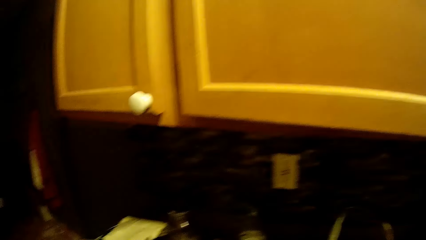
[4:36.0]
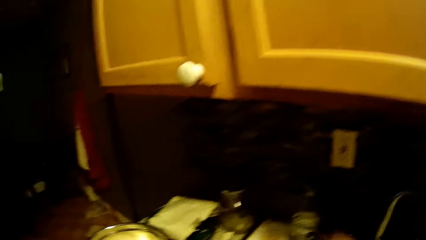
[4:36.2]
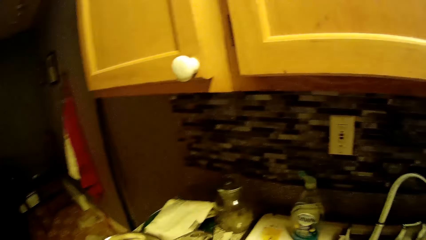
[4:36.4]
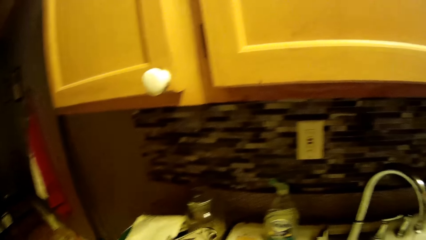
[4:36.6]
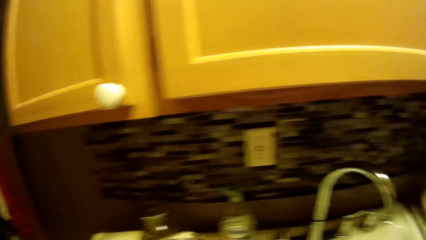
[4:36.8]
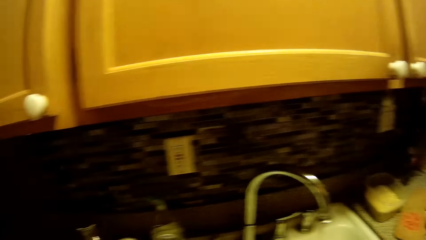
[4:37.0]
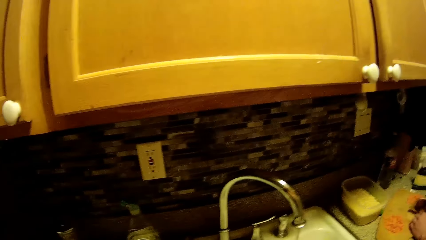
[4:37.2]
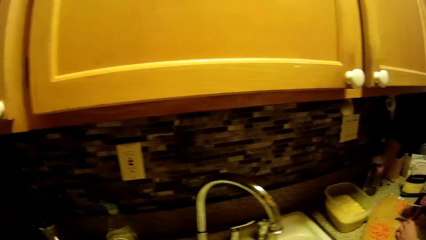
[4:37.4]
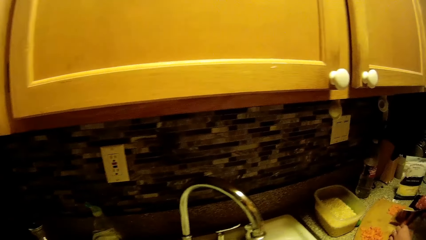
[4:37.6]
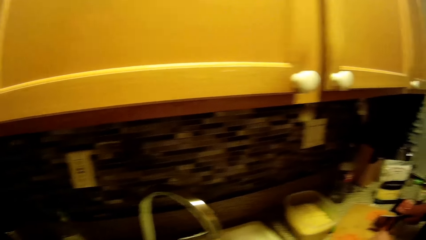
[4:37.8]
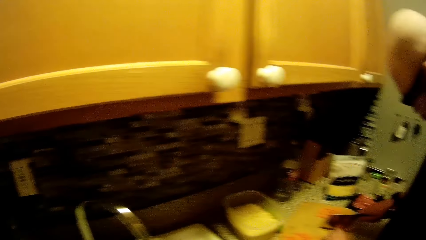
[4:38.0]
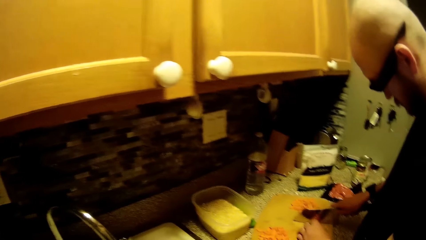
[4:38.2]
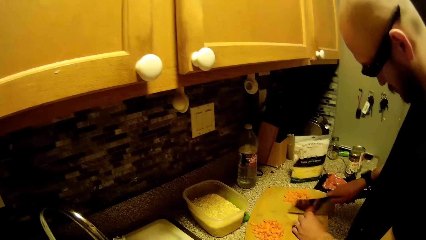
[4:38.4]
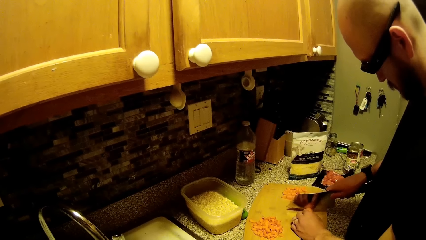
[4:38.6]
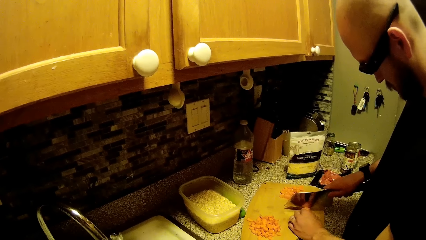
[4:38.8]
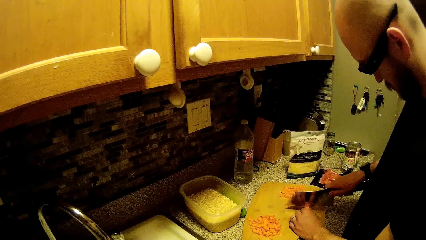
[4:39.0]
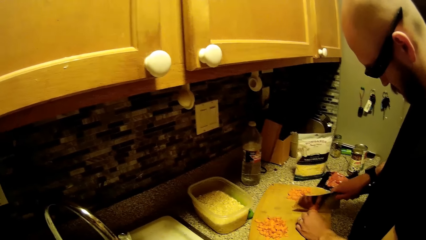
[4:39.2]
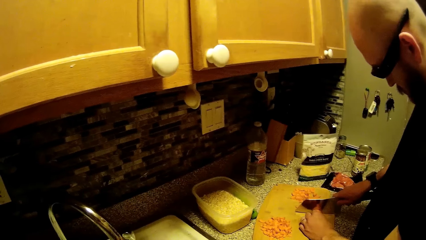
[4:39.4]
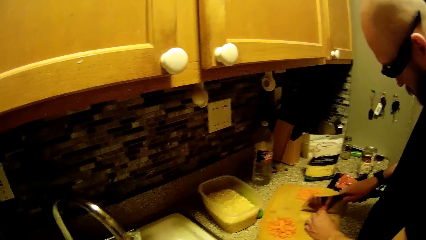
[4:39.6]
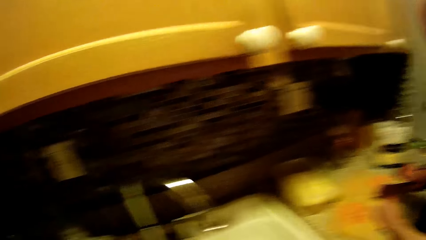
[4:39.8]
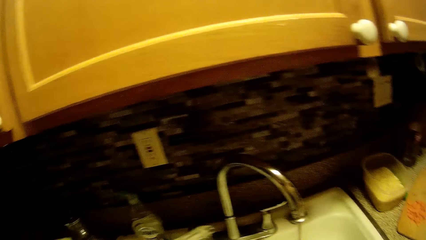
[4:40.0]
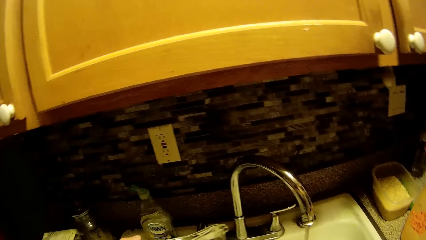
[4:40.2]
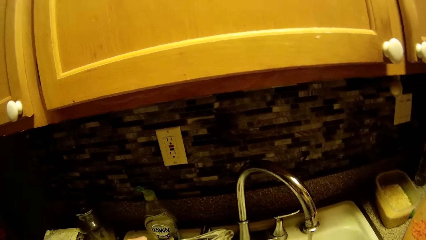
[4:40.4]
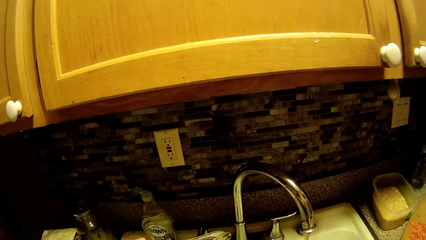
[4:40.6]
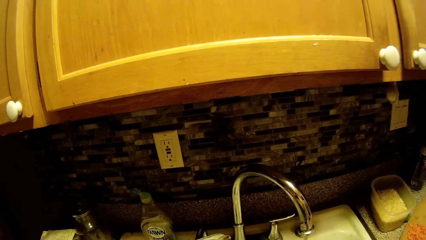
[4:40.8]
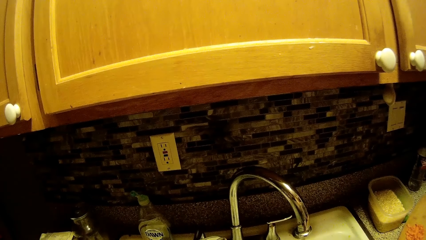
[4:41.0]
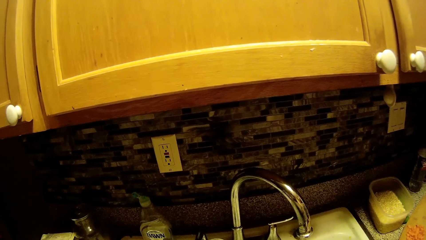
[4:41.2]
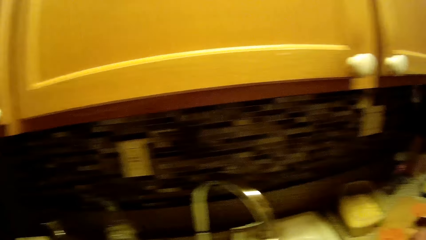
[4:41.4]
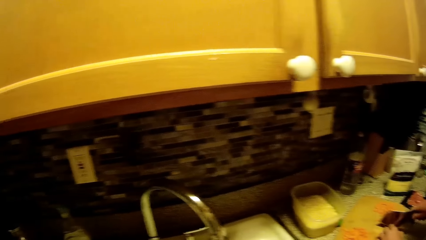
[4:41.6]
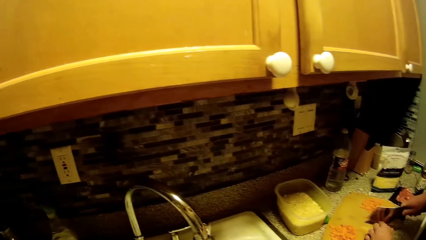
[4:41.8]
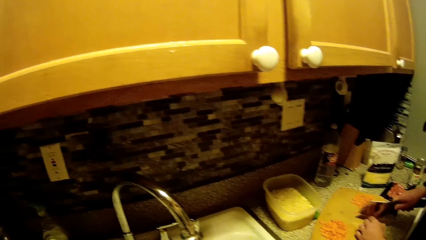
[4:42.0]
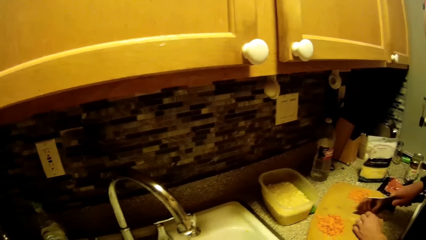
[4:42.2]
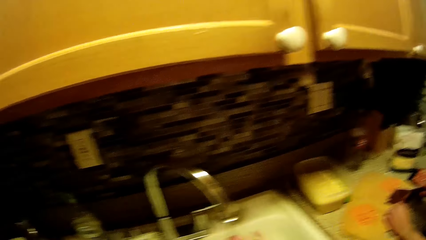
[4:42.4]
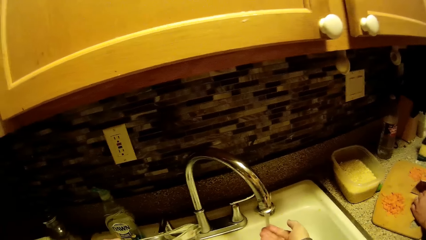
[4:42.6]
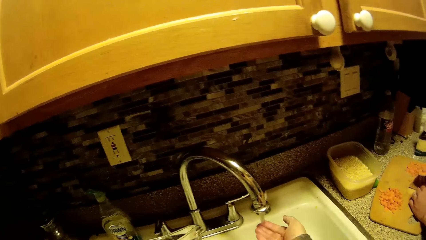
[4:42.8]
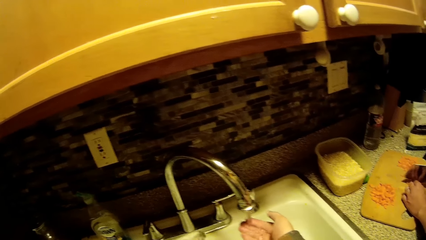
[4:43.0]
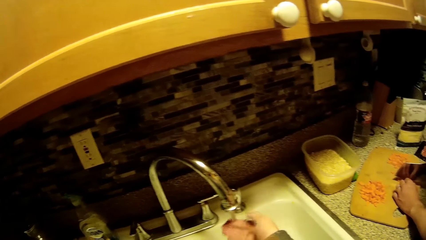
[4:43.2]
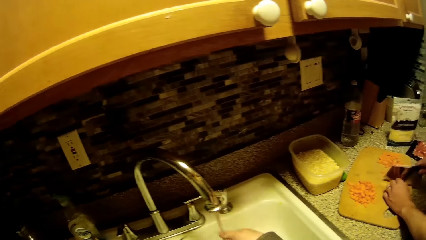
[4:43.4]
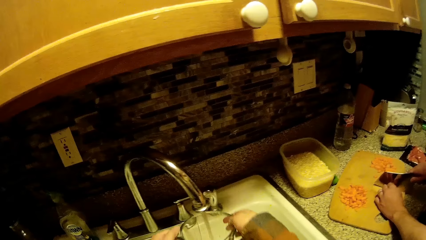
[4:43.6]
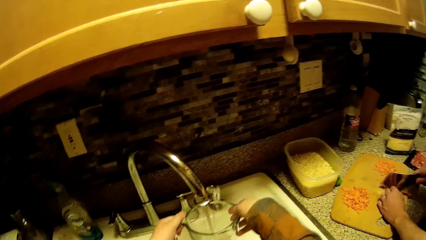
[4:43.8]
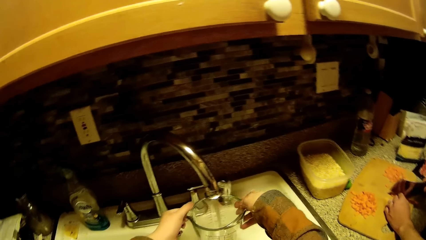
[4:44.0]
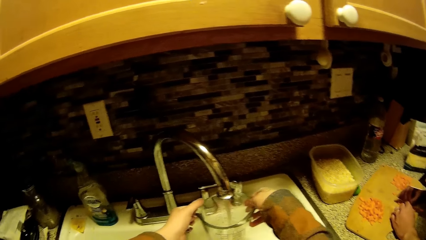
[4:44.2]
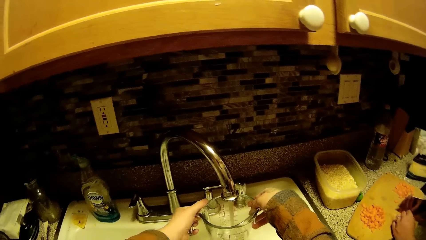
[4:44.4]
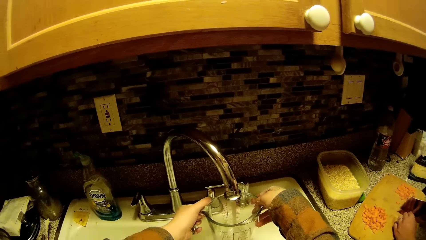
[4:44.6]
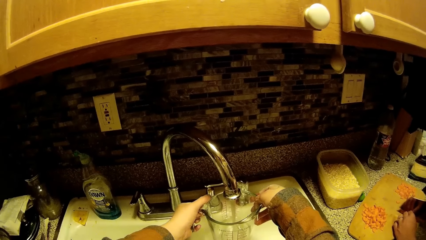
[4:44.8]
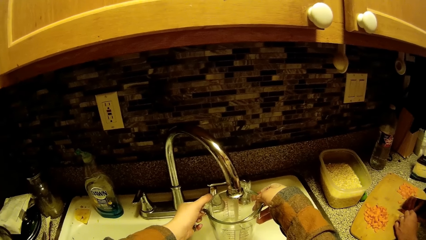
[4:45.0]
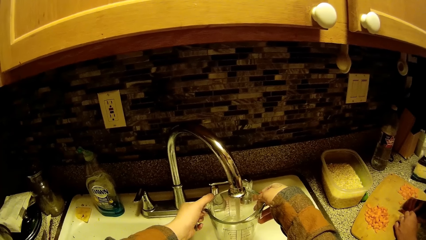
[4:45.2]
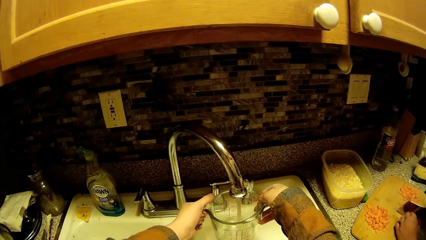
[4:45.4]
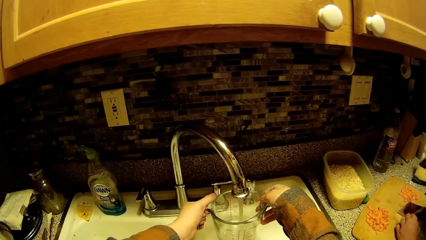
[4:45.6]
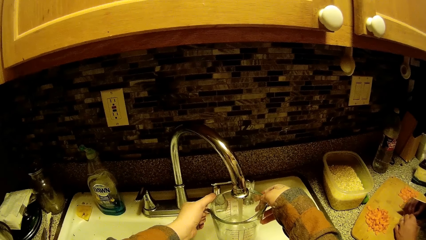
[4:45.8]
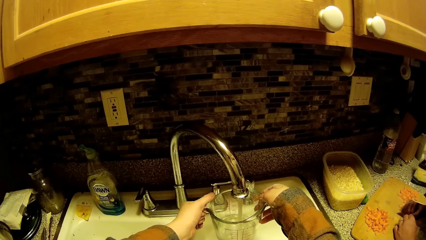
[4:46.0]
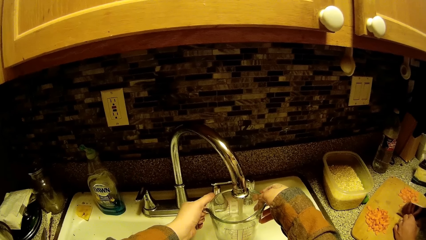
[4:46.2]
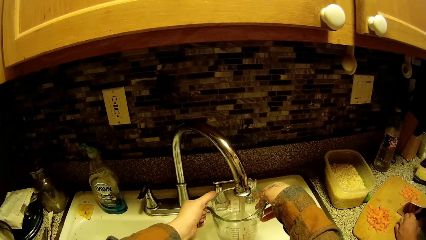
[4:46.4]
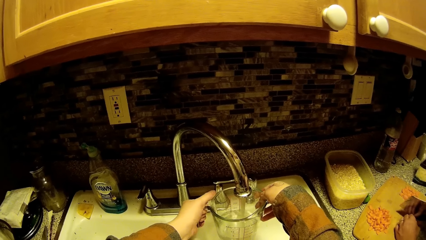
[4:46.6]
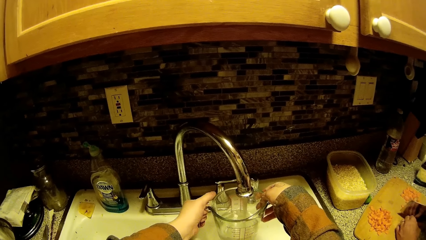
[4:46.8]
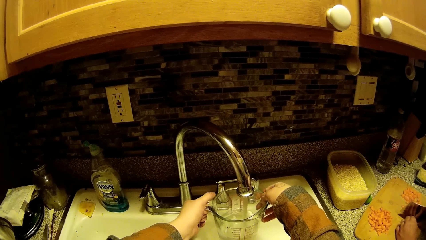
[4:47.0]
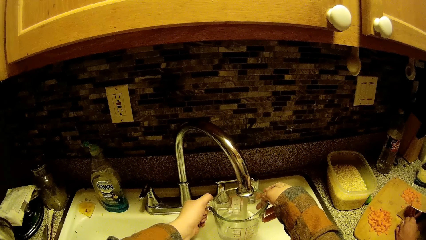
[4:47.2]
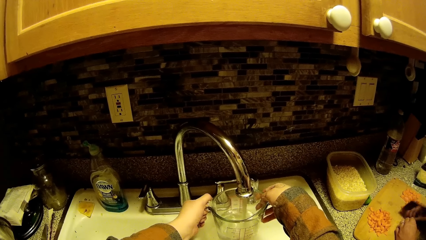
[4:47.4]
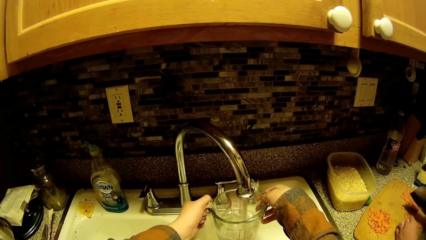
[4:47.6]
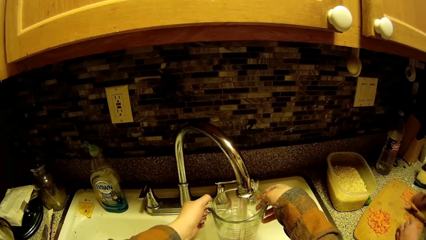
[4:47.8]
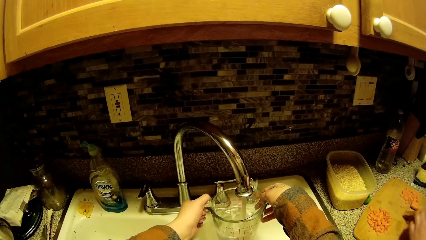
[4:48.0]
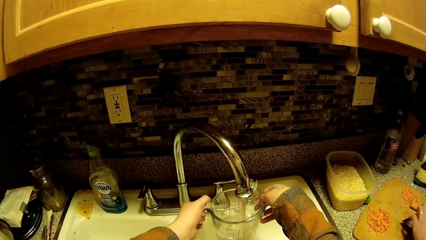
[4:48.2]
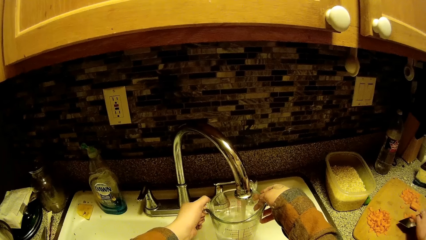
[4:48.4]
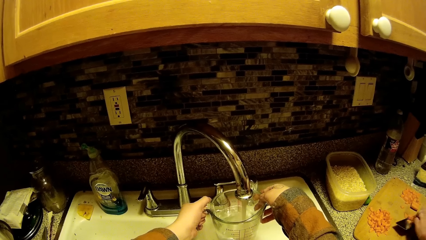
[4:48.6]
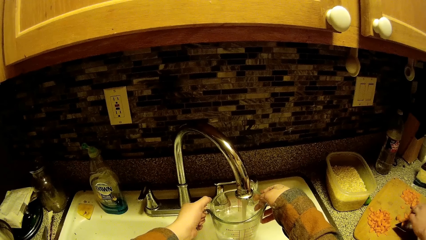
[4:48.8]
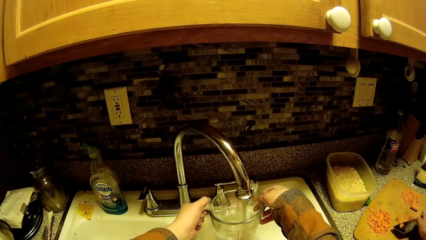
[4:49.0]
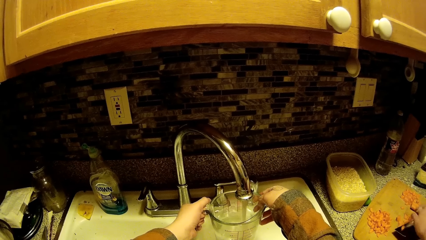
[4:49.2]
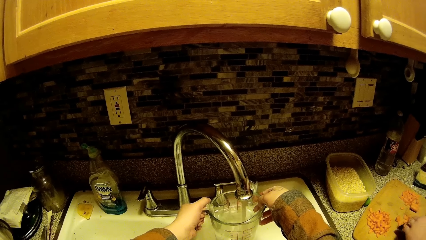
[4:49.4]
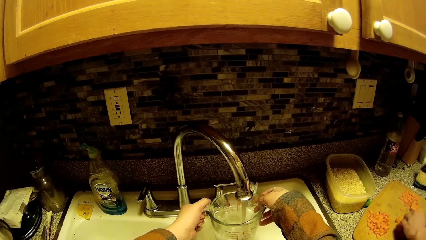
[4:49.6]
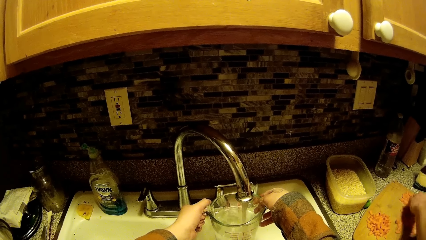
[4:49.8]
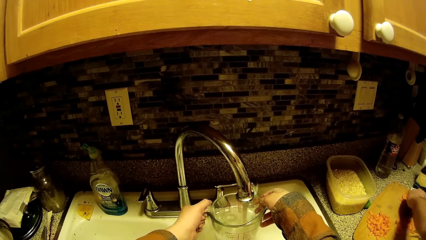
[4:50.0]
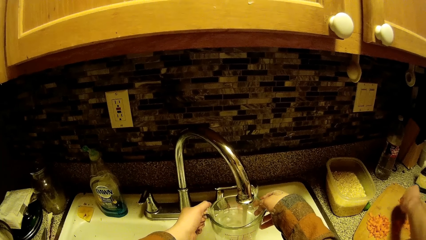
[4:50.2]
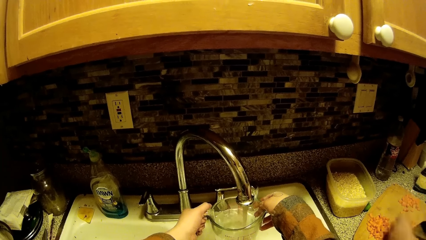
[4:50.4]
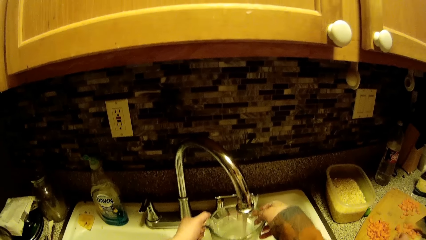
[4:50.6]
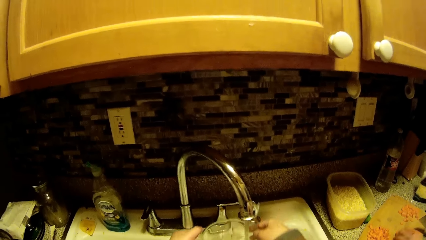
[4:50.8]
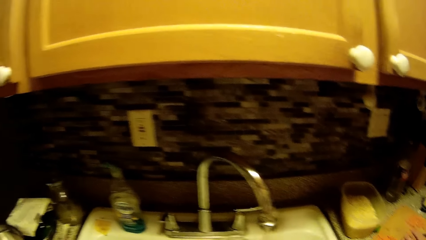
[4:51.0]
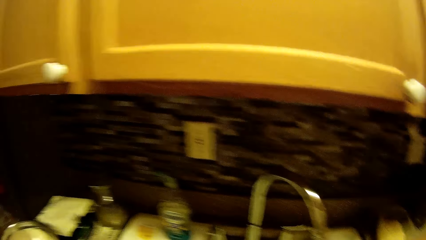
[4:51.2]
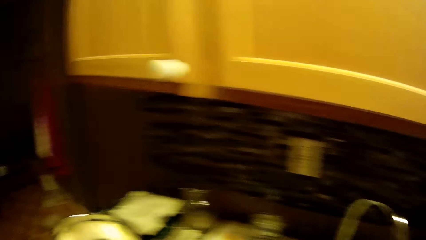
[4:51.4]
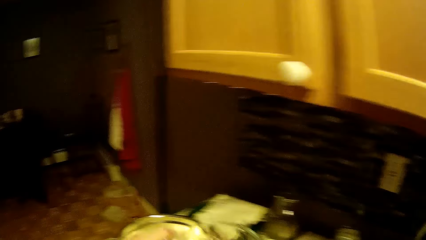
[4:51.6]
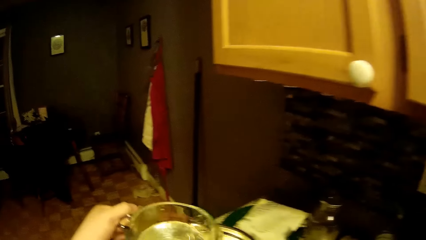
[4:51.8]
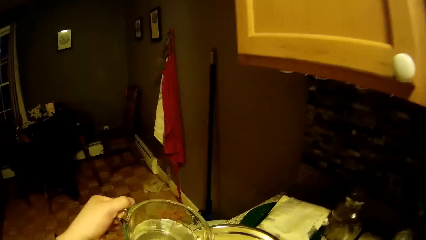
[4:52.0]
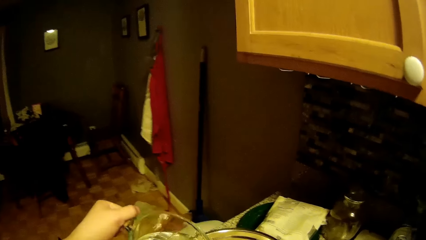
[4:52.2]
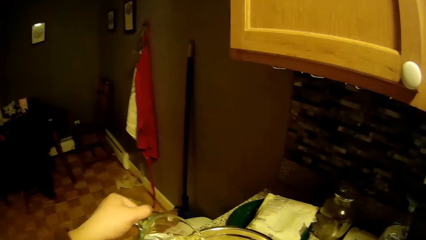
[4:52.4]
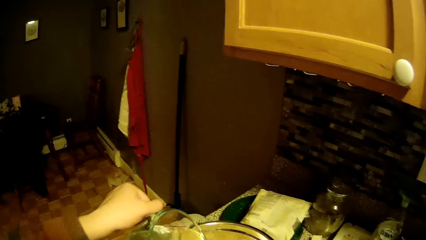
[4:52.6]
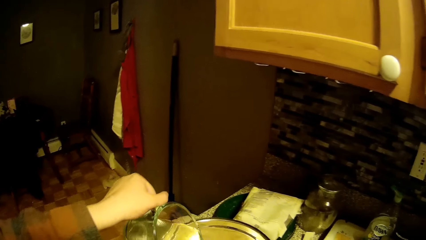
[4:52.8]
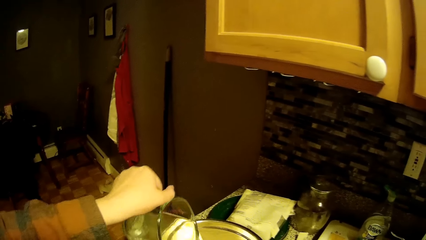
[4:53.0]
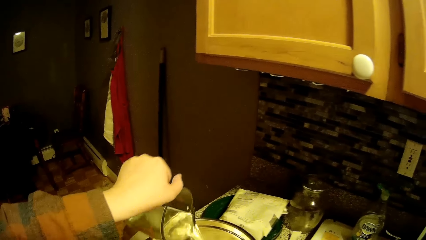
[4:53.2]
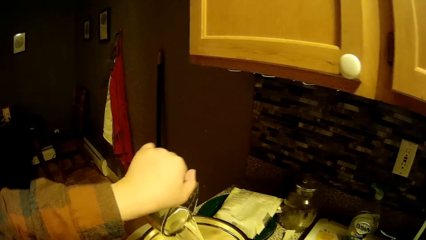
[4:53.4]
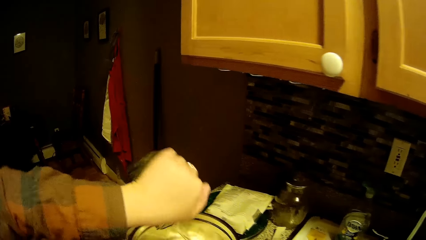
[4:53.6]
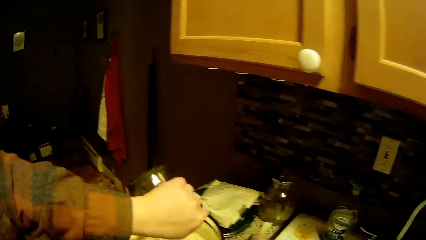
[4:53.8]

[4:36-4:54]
The camera wearer opens the tap. The man slices the carrot with the knife in his right hand. The camera wearer touches the water. She takes water from the tap with a jar in her hands. She pours the water in the glass cup into a bowl on the countertop with her left hand.
